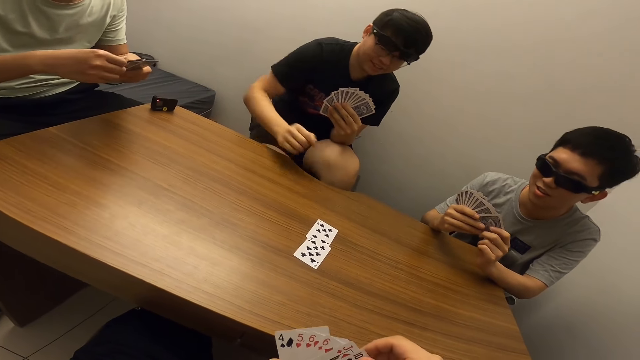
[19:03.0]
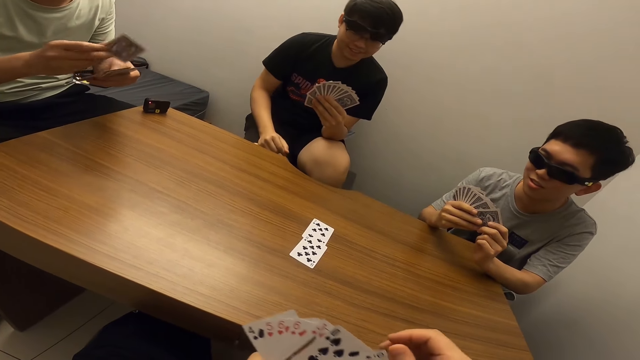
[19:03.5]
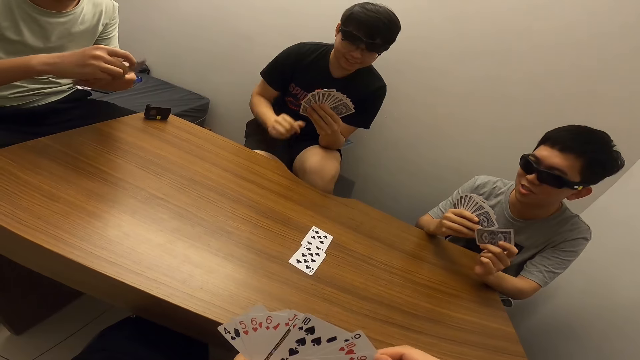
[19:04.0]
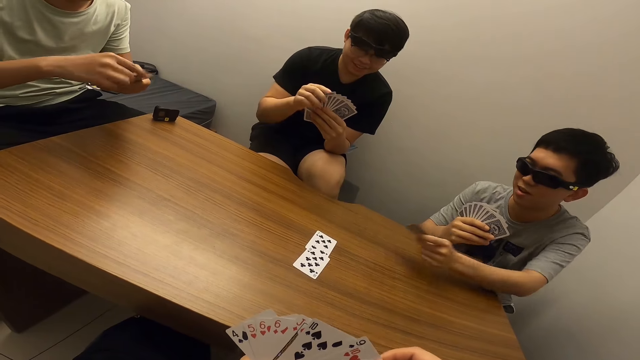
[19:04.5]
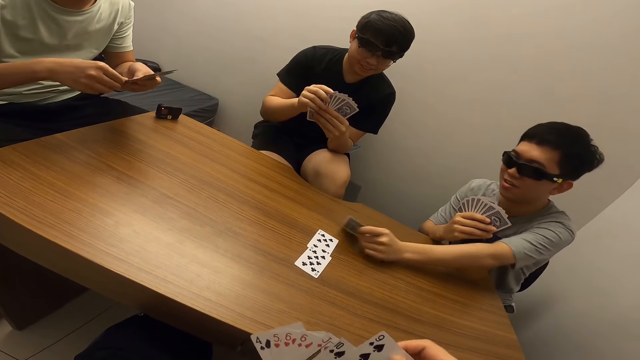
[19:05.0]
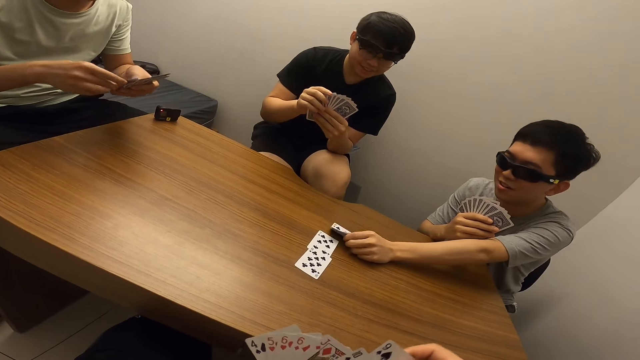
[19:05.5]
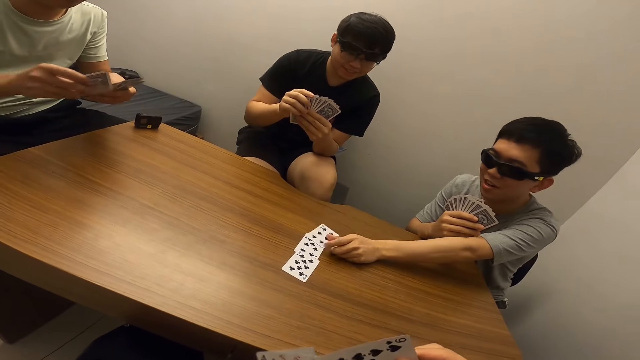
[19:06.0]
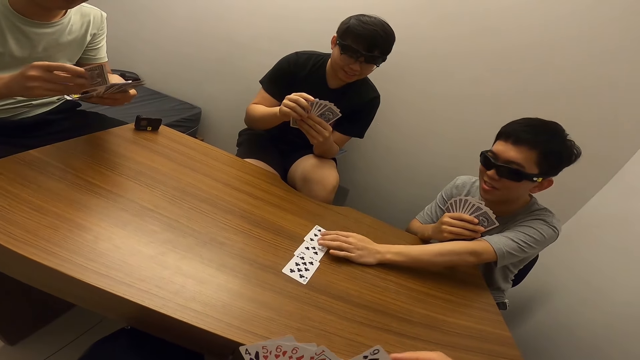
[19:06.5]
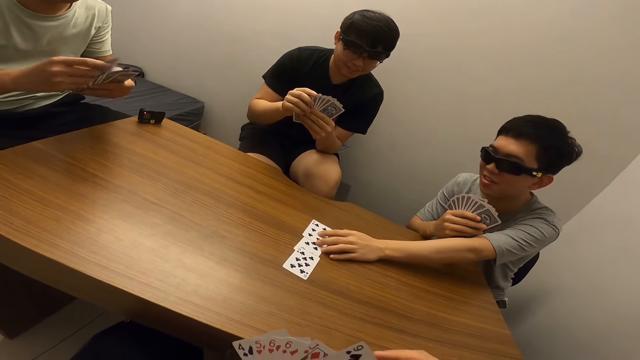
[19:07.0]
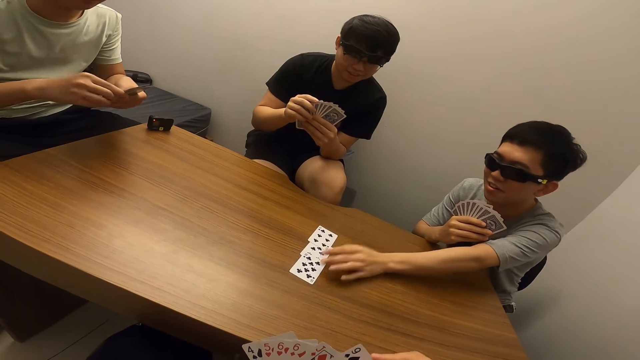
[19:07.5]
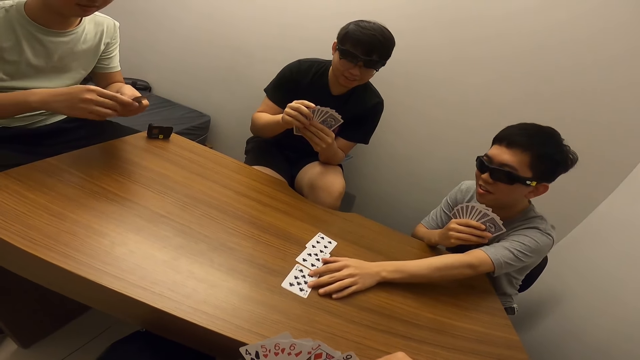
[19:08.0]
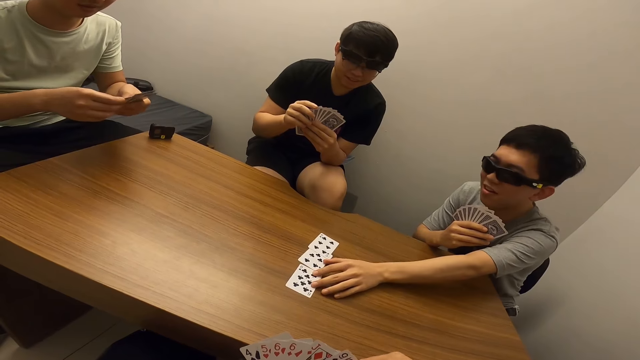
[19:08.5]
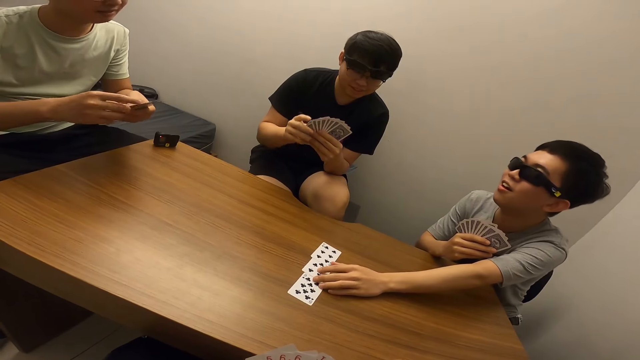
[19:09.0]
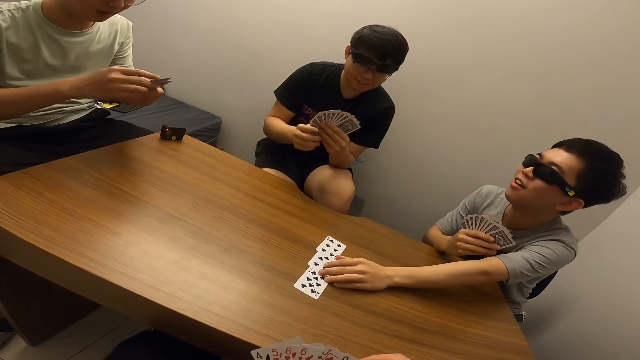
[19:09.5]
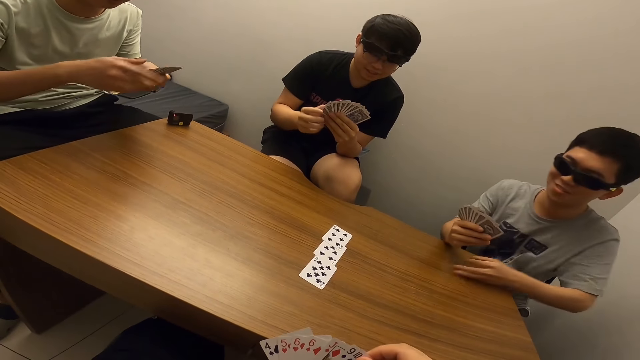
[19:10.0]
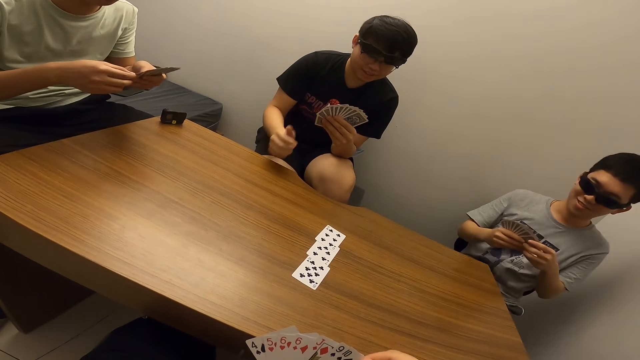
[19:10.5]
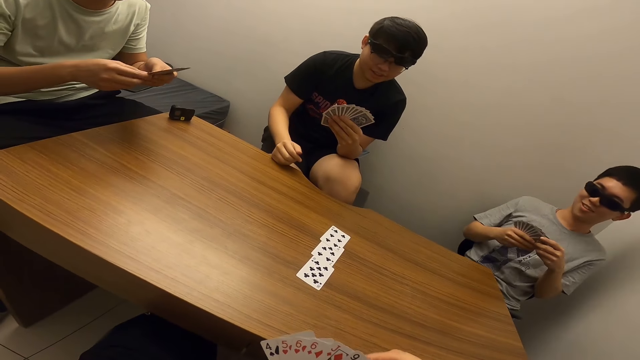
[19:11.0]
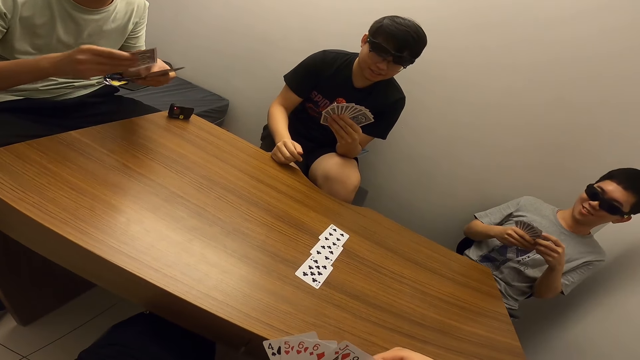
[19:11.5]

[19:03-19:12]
A boy places a card on the table. The boy moves cards on the table.

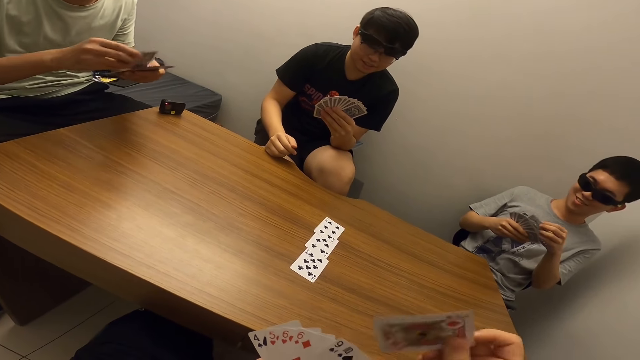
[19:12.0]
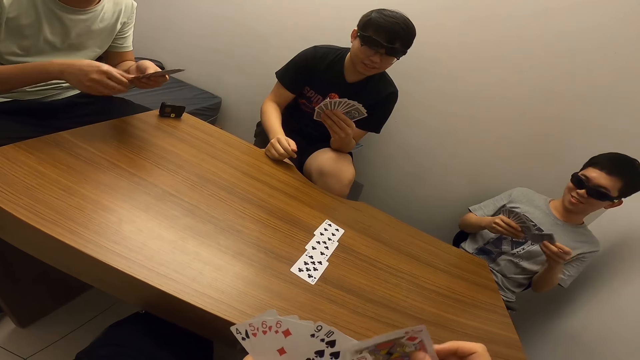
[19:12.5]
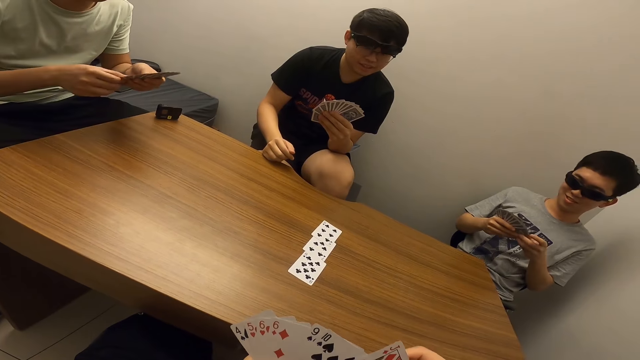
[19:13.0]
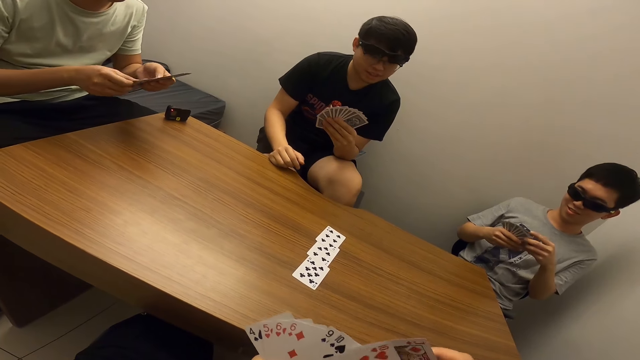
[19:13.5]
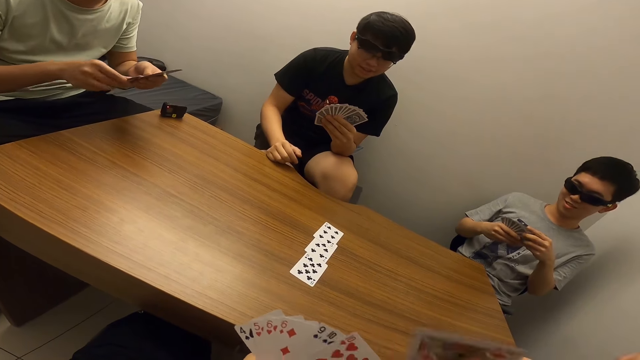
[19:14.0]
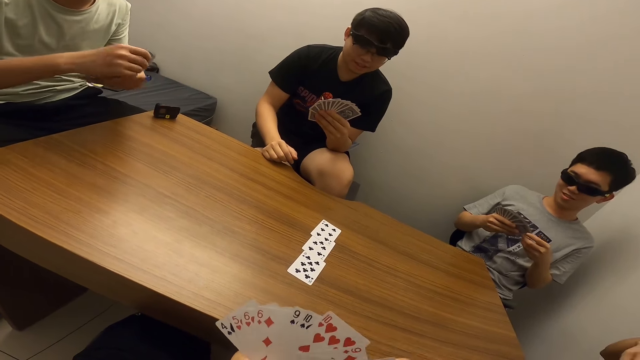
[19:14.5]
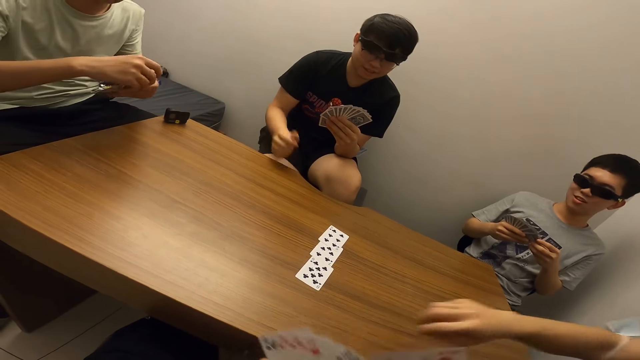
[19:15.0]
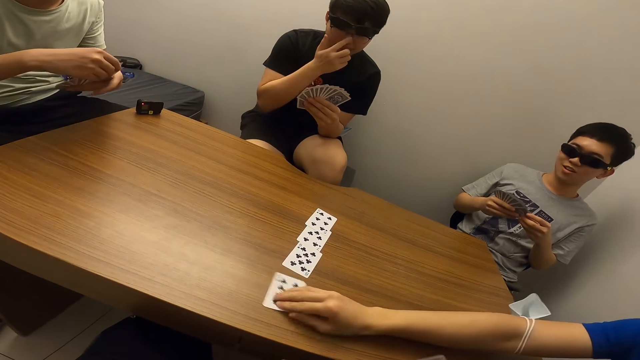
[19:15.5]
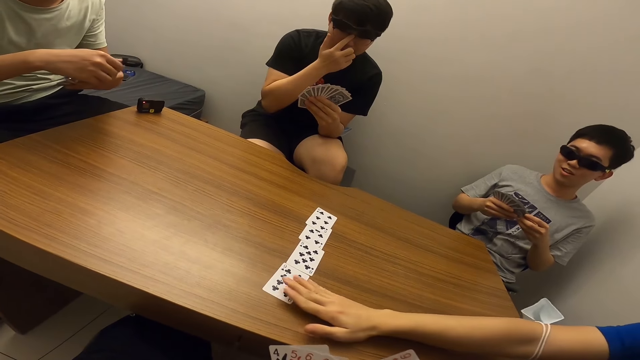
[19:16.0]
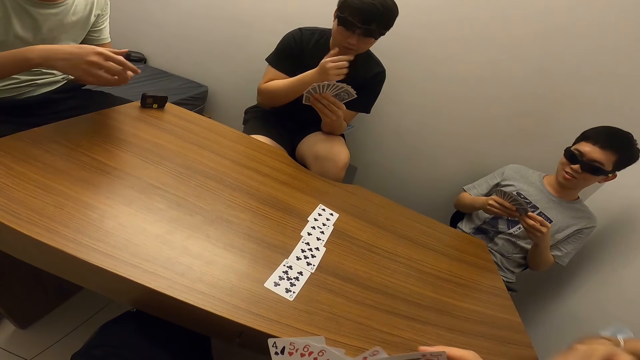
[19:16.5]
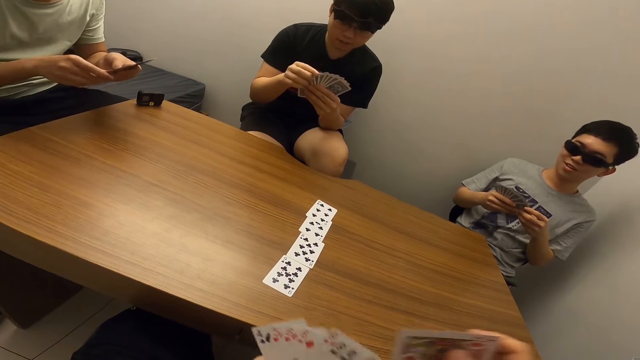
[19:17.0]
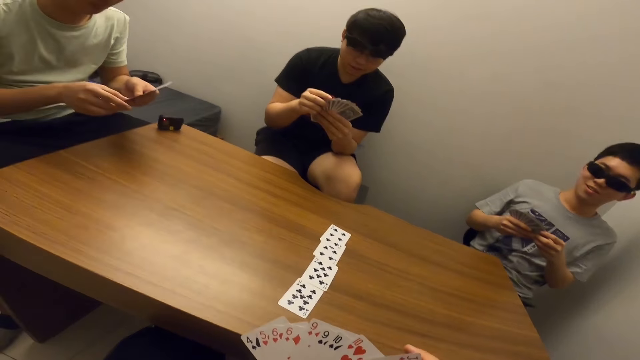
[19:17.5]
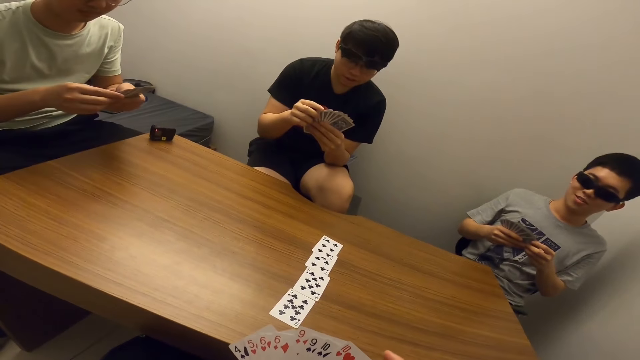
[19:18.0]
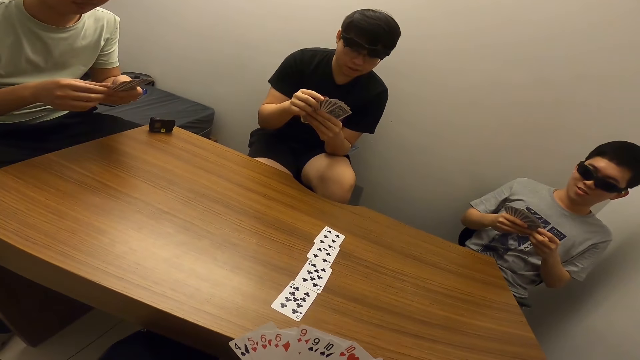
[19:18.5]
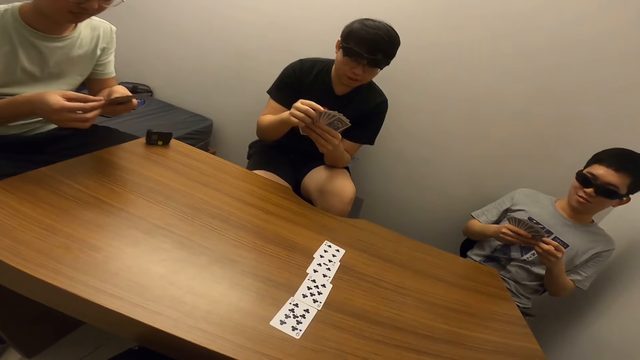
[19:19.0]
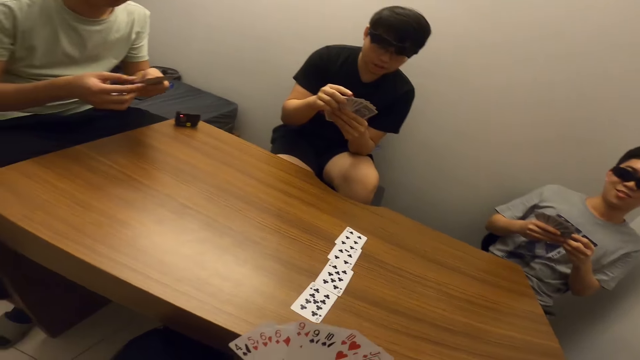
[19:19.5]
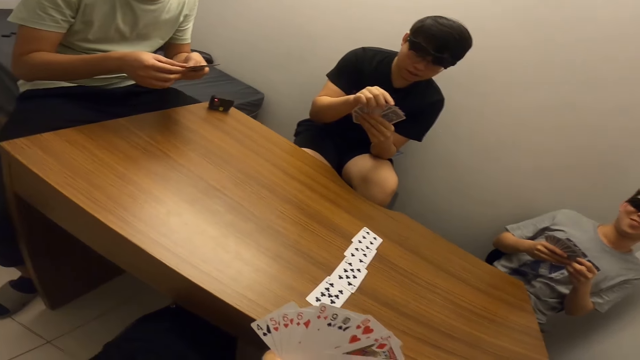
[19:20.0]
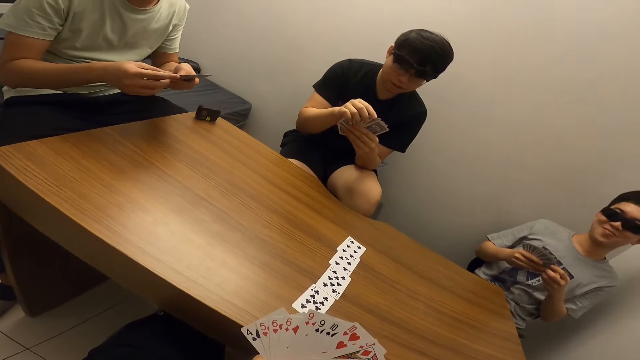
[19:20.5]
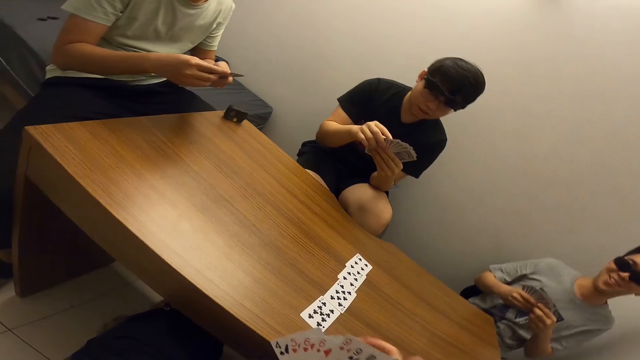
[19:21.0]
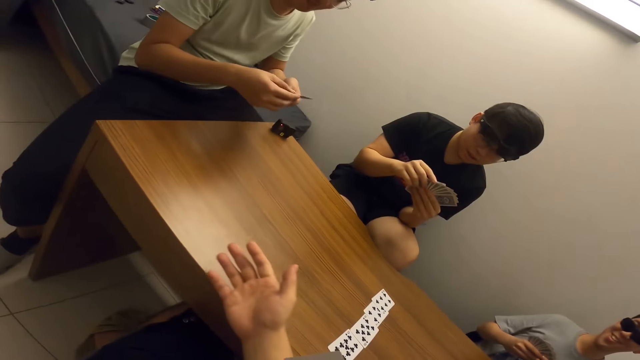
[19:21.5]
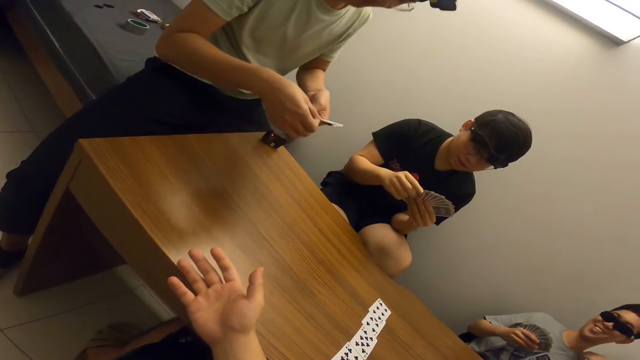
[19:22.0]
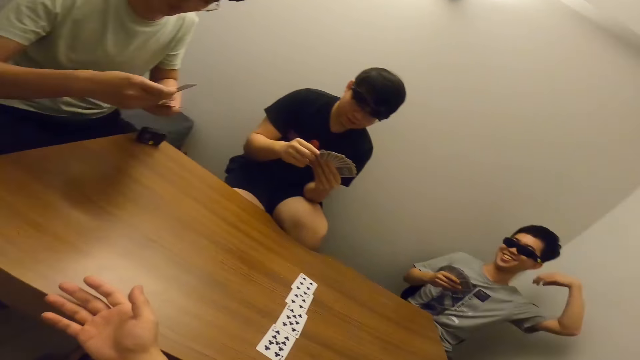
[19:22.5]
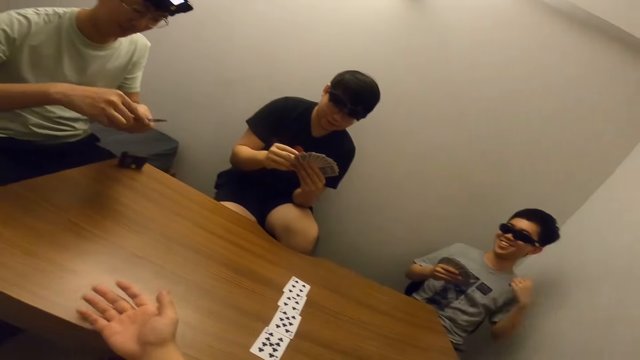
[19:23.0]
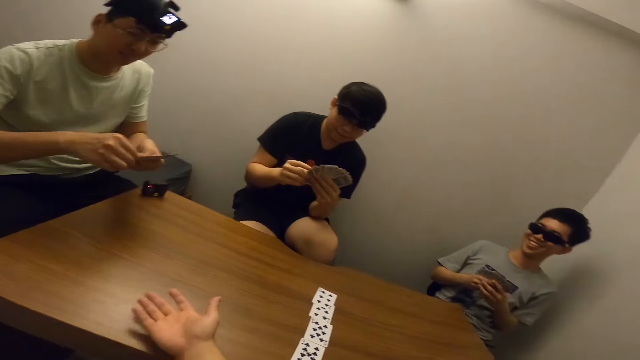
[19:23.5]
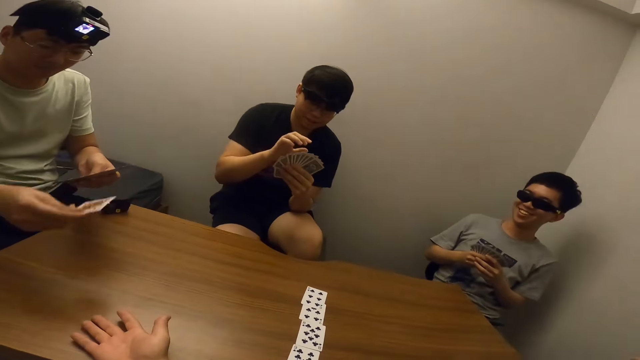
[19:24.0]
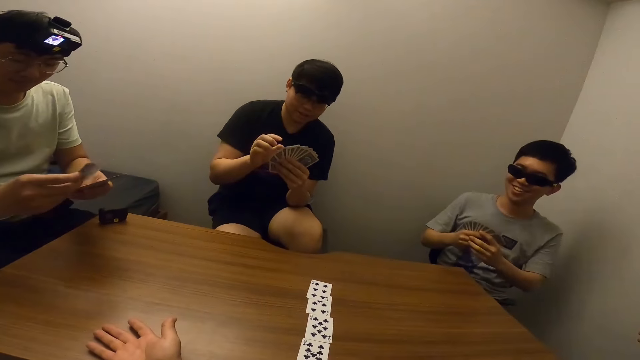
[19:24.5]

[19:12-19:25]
The camera wearer selects the cards. A man selects the cards. Another man places a card on the table. The camera wearer places his right hand on the table. He stretches his hand.
